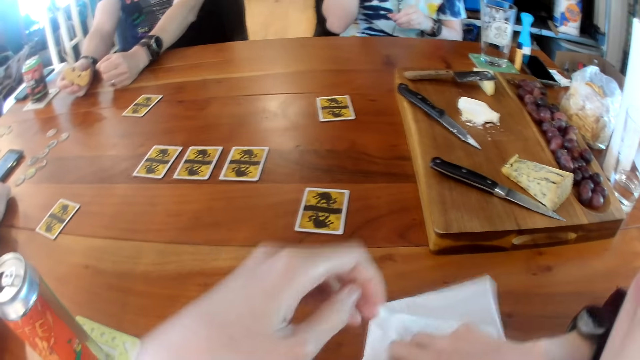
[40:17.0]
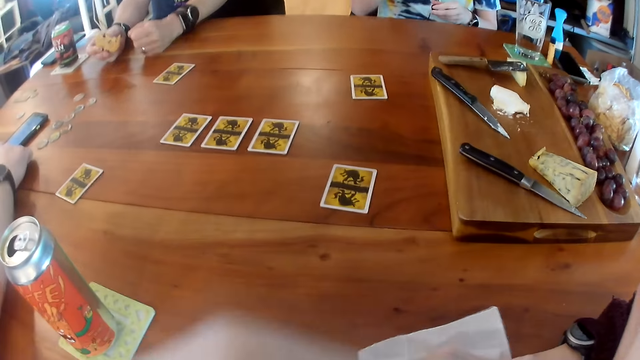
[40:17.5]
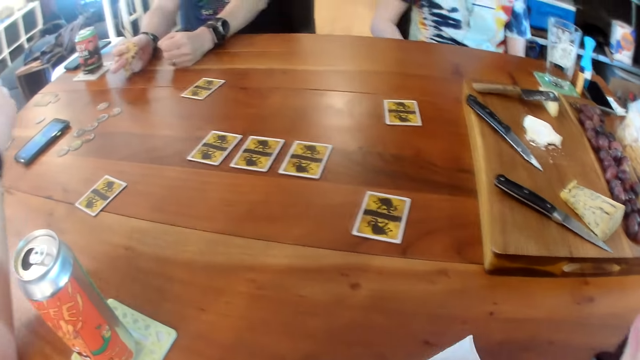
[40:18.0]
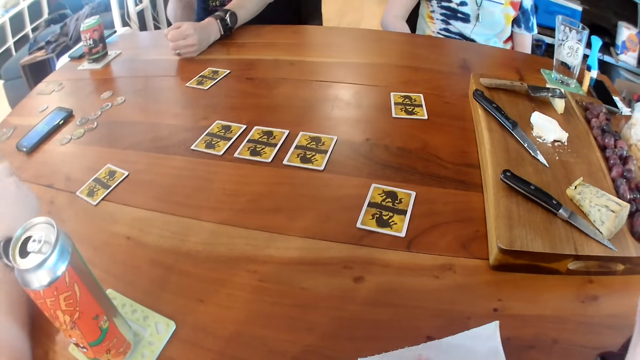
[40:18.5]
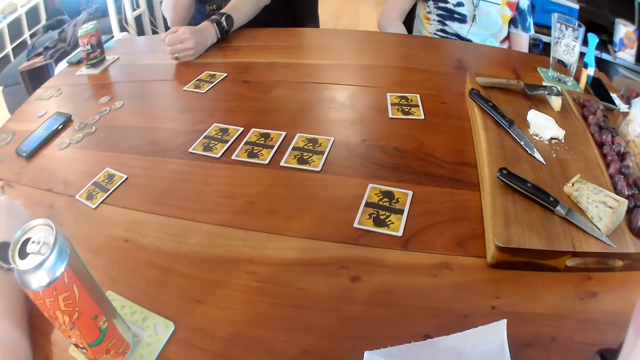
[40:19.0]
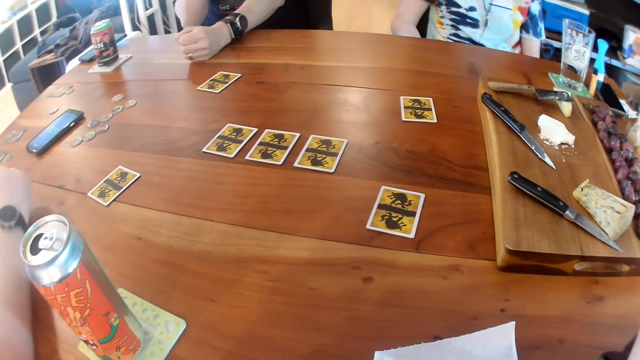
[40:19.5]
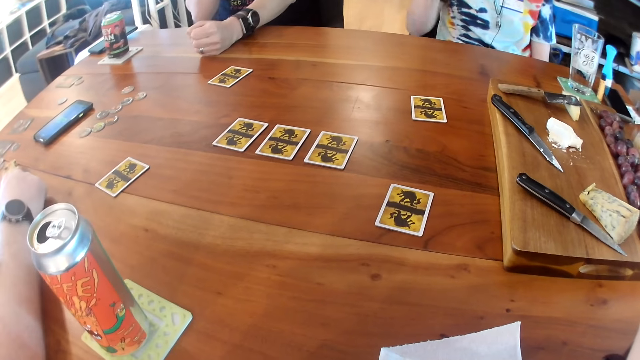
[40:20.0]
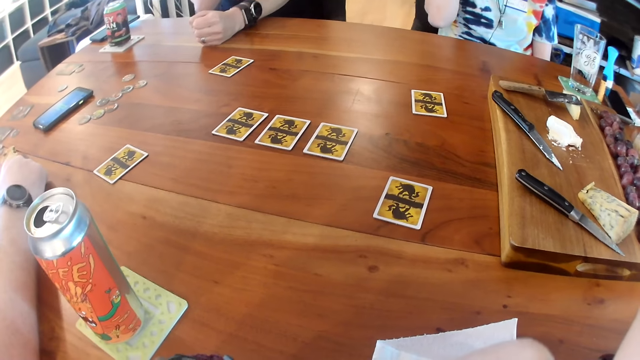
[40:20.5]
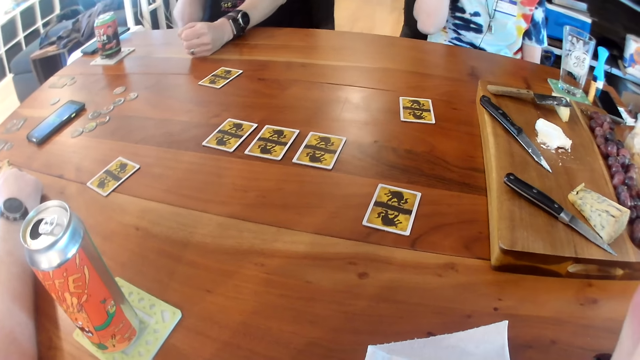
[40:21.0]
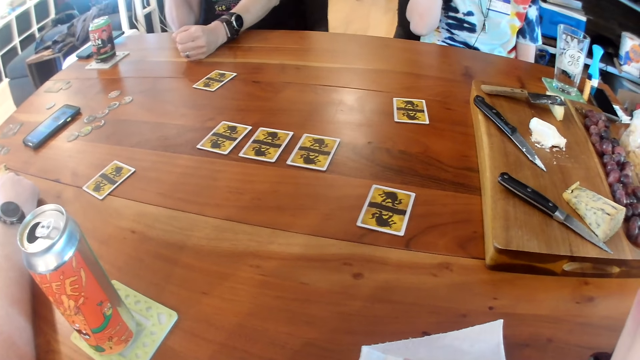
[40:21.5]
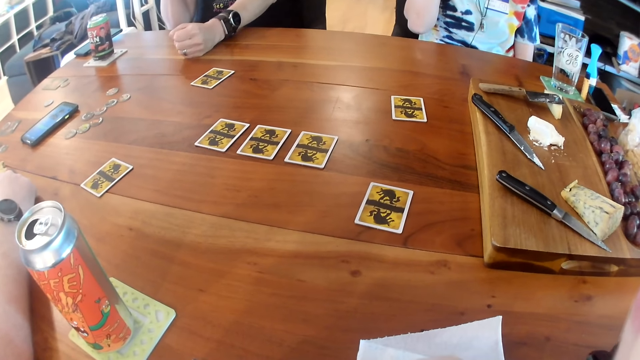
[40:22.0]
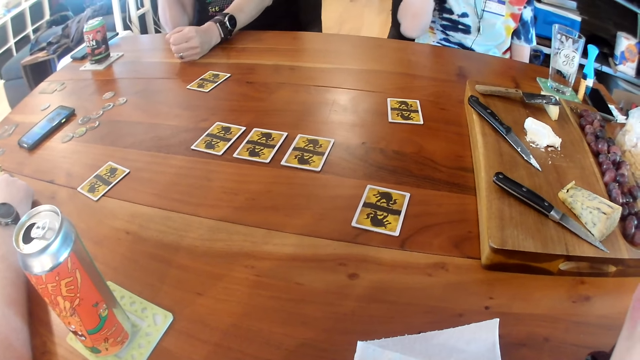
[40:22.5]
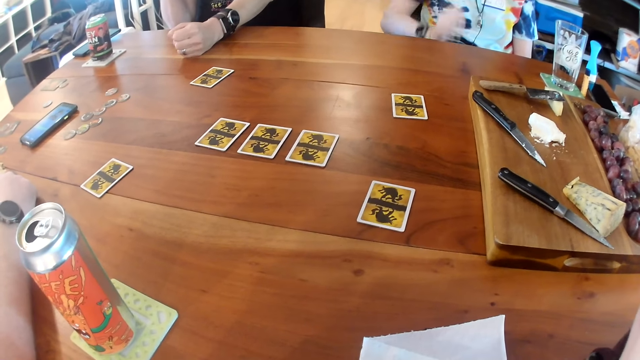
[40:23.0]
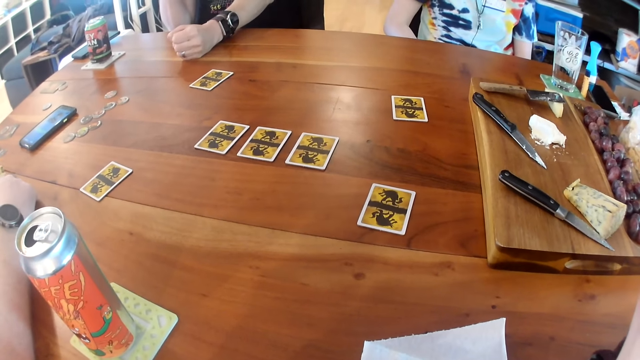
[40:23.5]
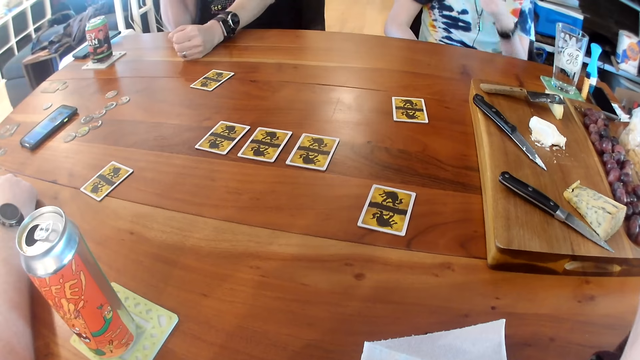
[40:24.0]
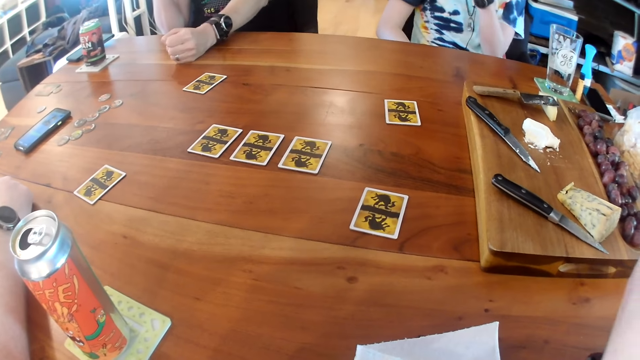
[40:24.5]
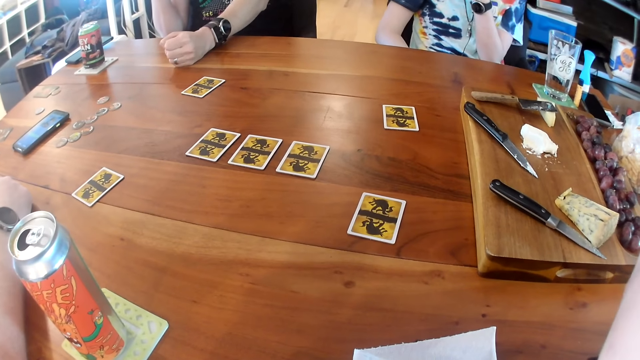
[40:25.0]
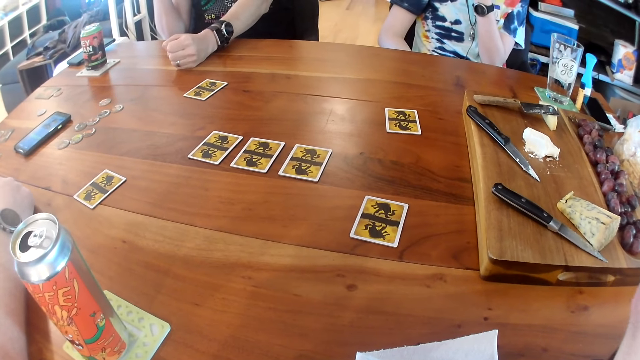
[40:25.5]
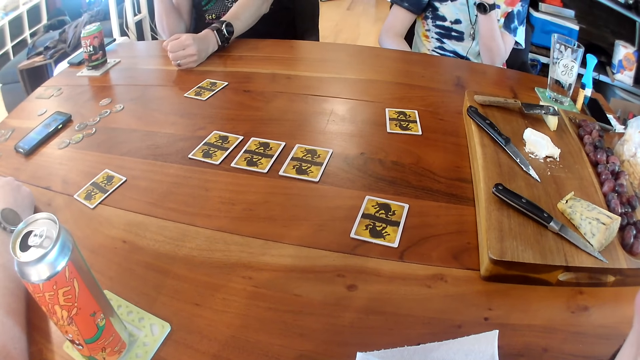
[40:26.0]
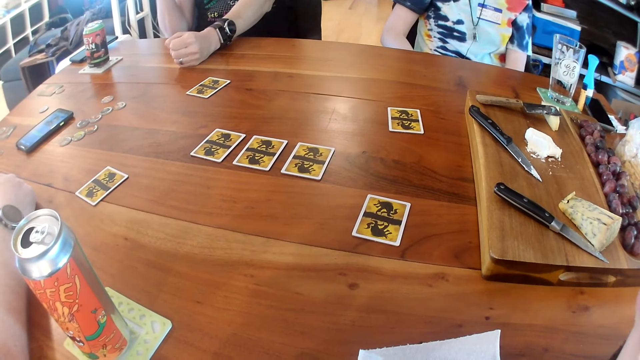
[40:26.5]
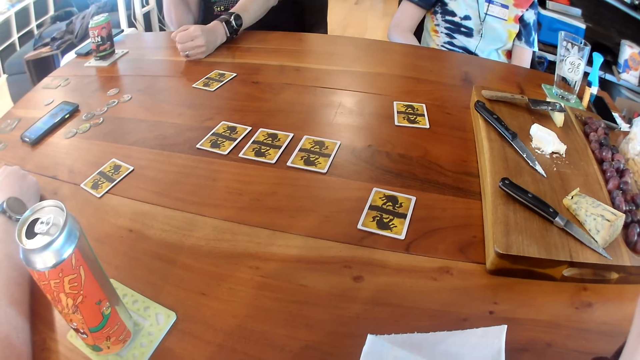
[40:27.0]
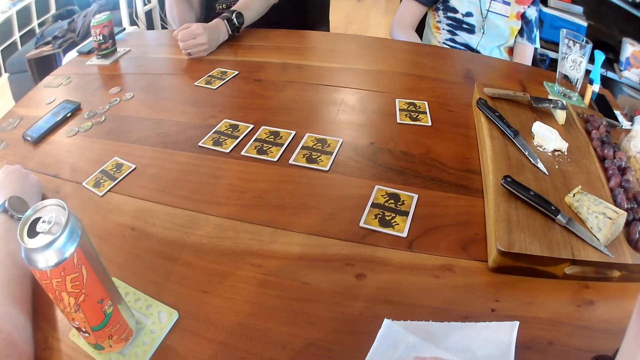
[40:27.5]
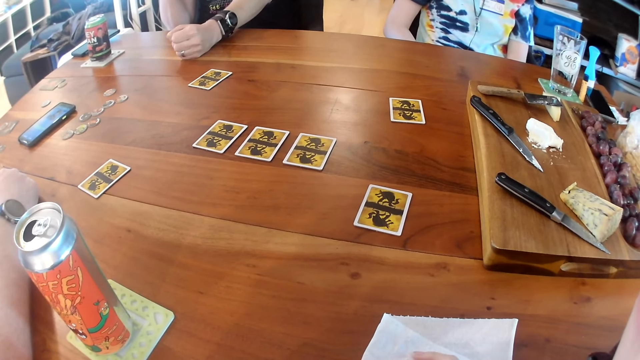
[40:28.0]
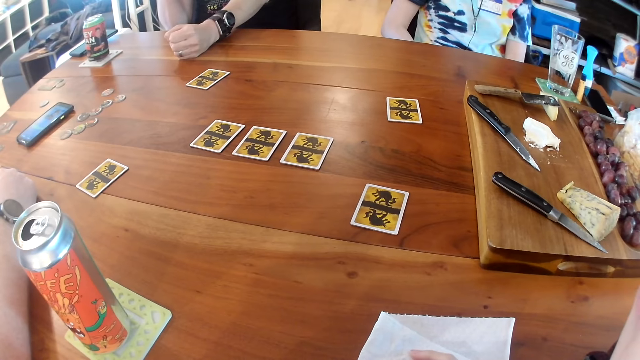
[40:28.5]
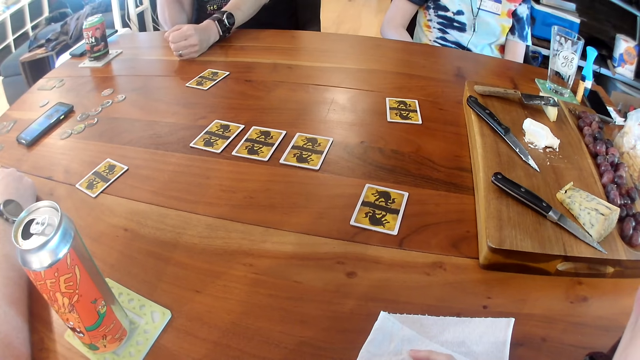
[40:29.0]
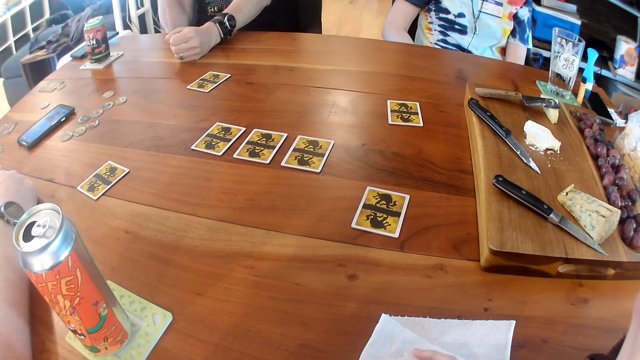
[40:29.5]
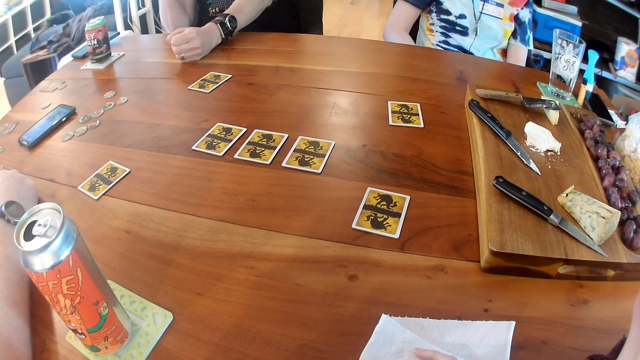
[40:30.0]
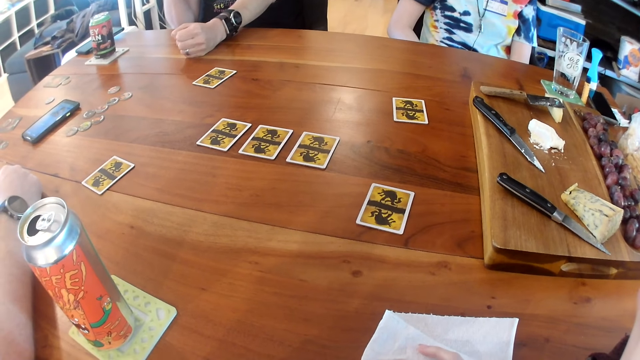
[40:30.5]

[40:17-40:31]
The camera wearer touches the piece of tissue on the table with her right hand. An instructor talks to the camera wearer, a man, another man, and a woman through an audio speaker. The camera wearer looks on. The woman drops her right hand on her lap. The woman touches her face with her left hand. The woman drops her left hand on her lap.

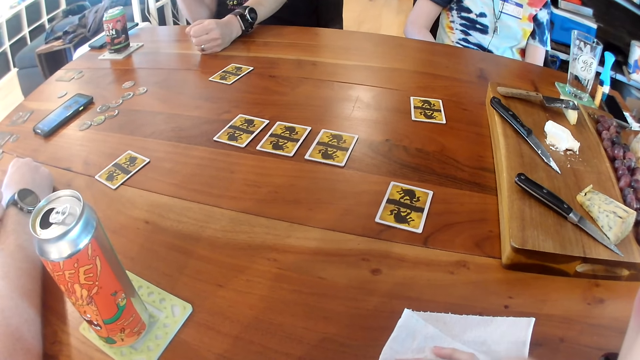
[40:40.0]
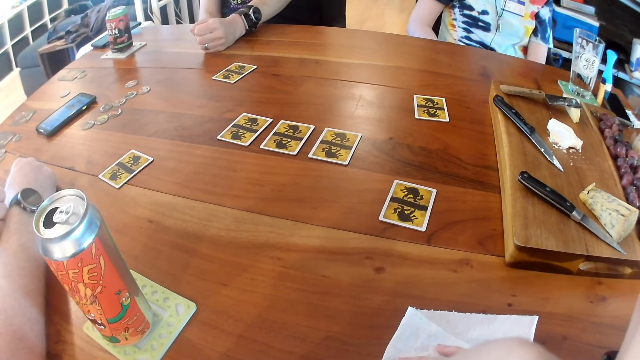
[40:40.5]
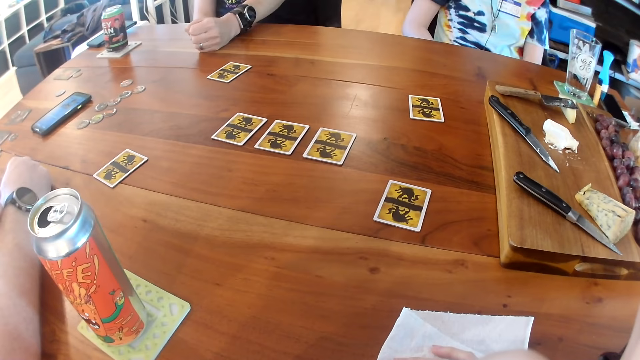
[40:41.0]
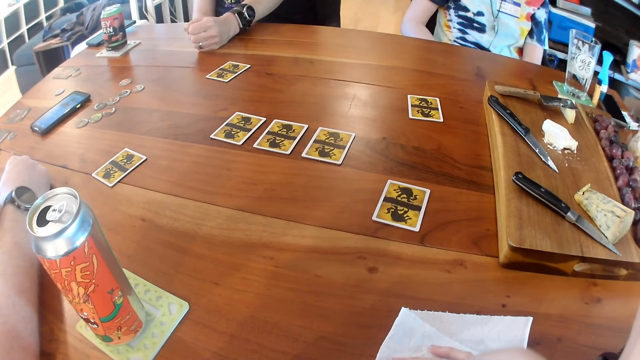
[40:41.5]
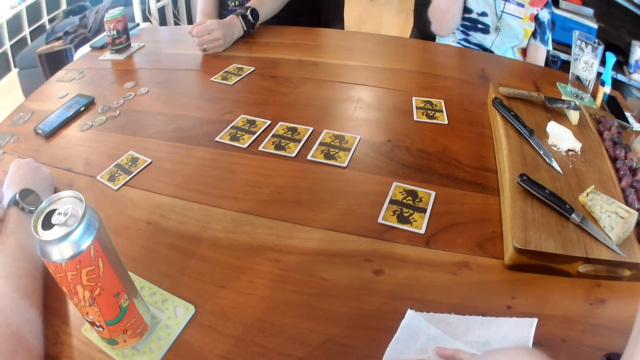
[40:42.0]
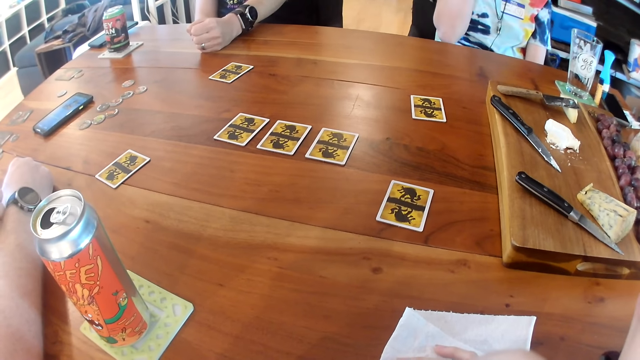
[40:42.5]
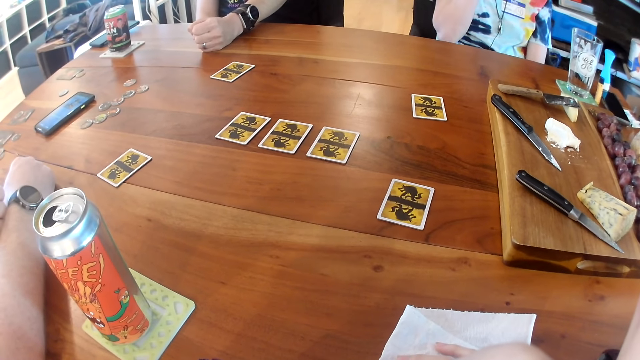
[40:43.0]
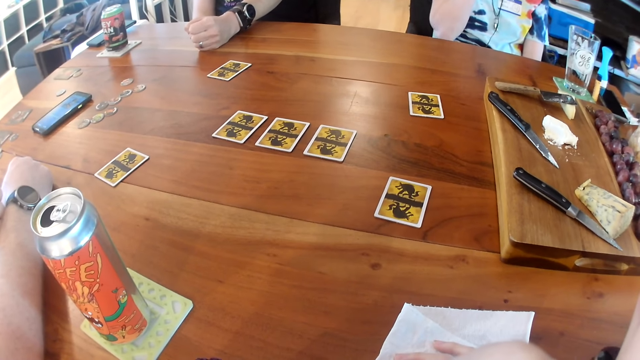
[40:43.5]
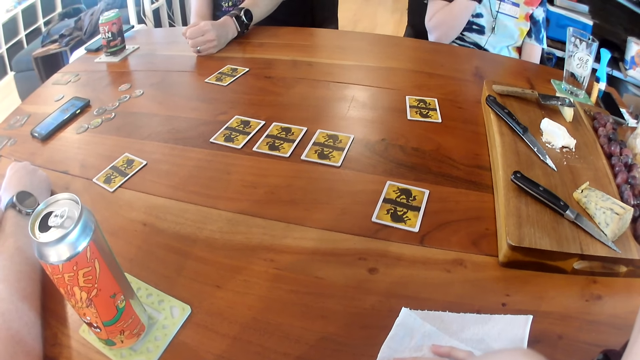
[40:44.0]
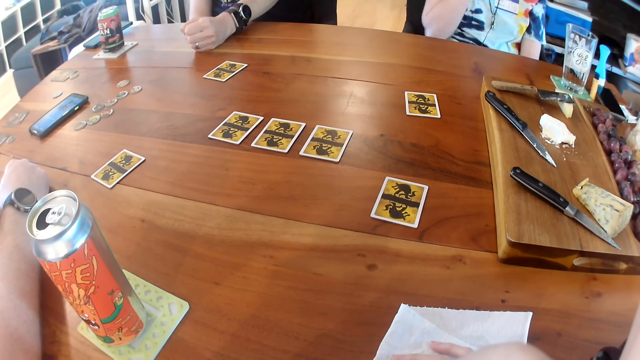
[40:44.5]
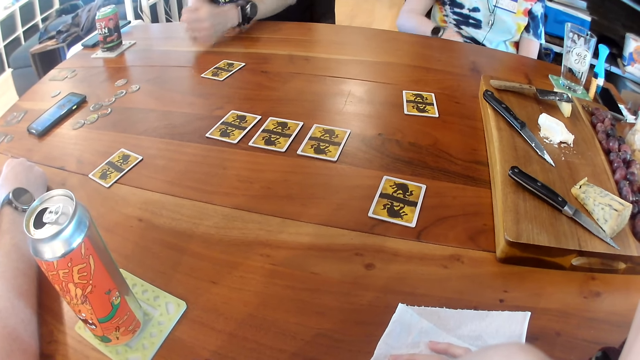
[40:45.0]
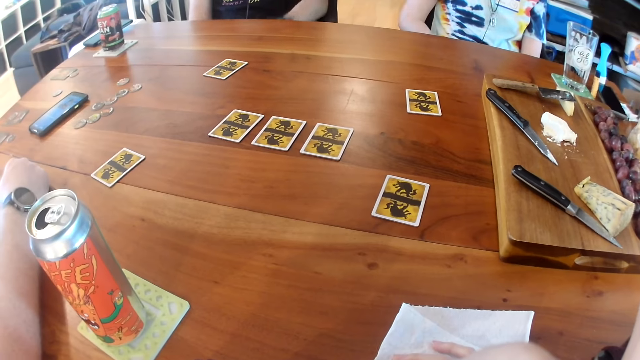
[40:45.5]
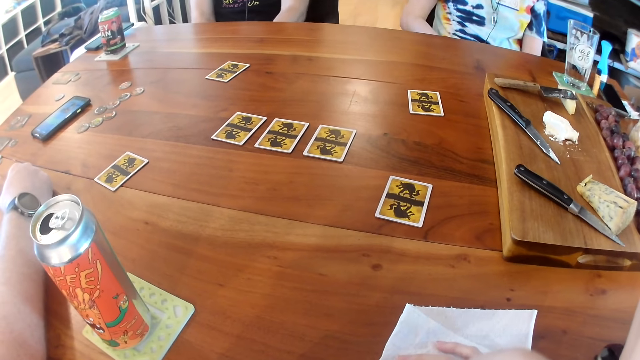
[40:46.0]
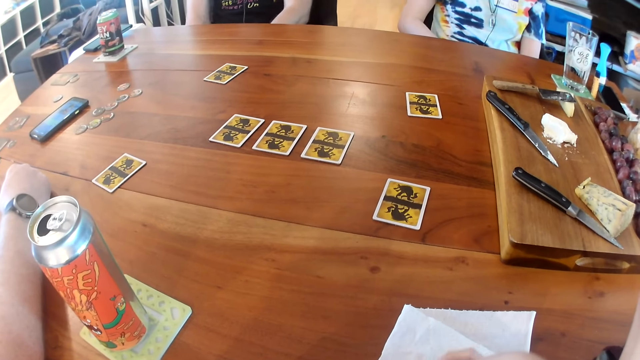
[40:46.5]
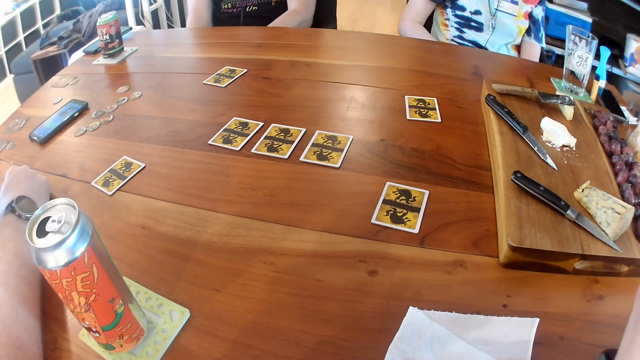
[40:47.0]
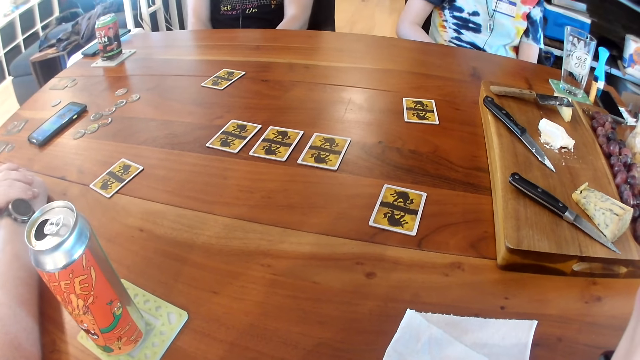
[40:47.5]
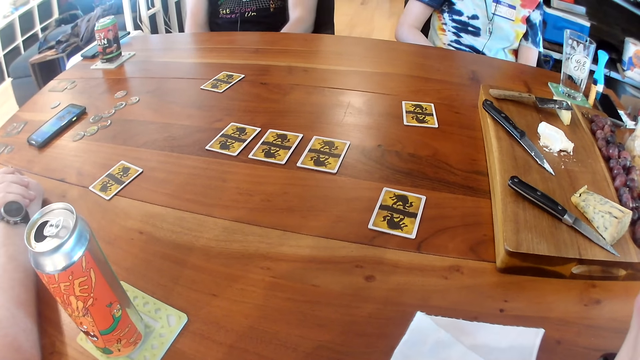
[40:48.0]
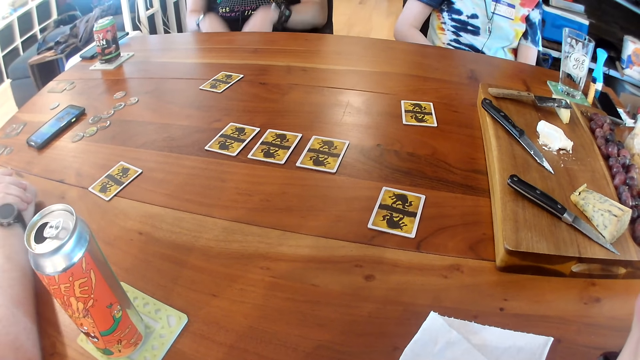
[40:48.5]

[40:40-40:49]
A man drops his right hand on his lap. A person does something. A woman drops her right hand on her lap. Another woman drops her right hand. Another man moves his left hand down. Another person straightens a hand and rubs hands. Another person straightens a hand on the table. Another man places his left hand on his right hand on the table.
